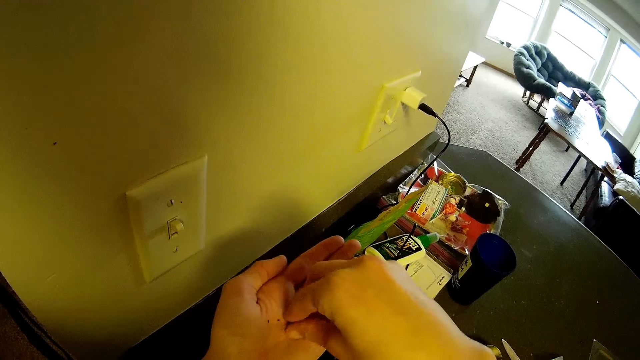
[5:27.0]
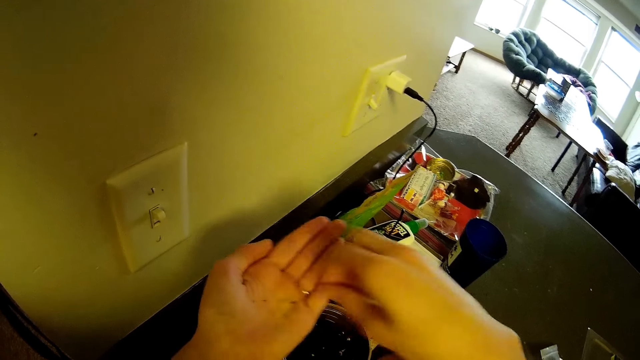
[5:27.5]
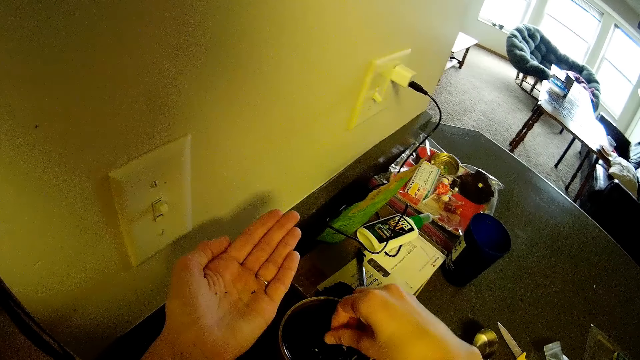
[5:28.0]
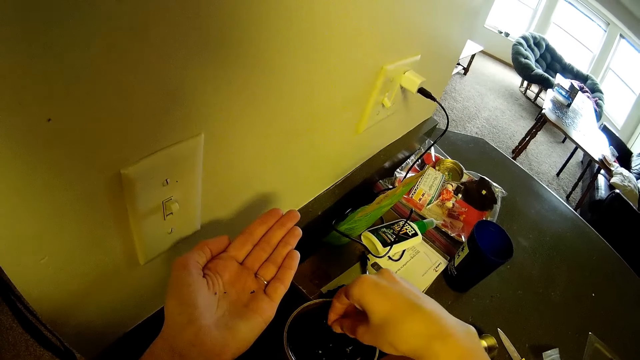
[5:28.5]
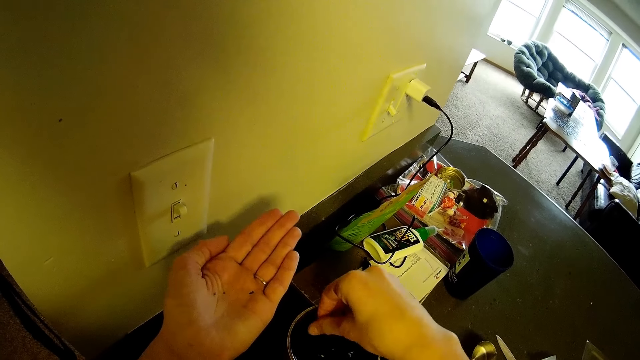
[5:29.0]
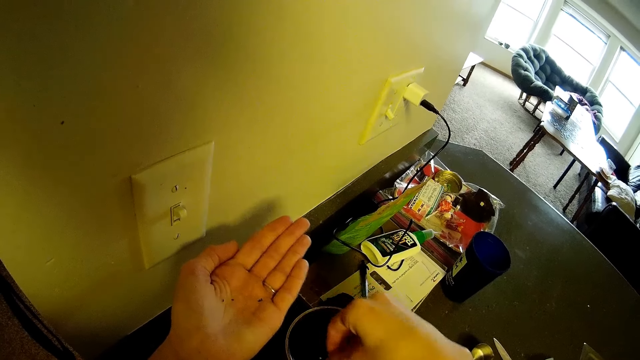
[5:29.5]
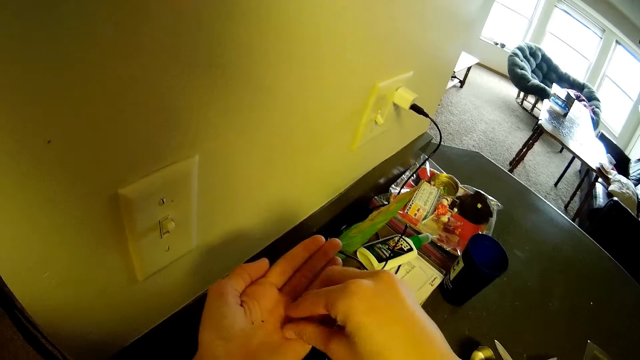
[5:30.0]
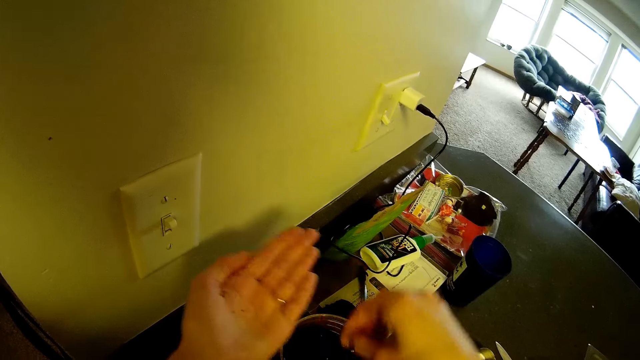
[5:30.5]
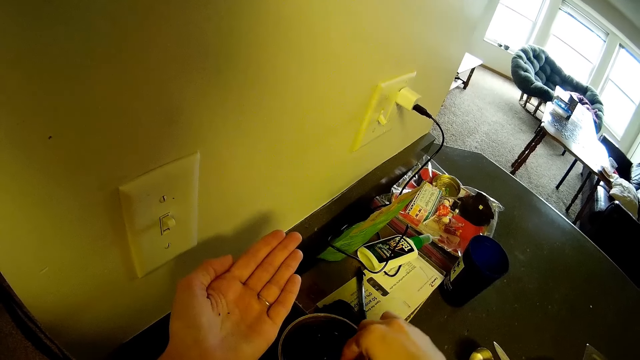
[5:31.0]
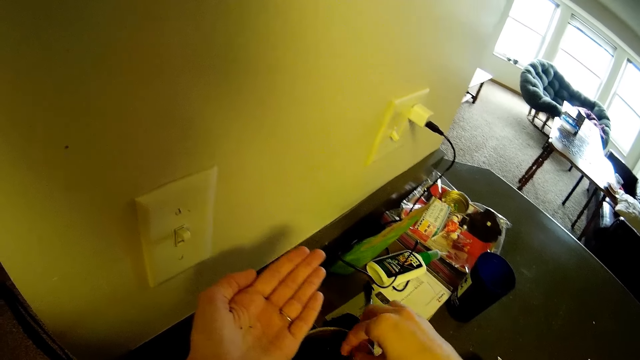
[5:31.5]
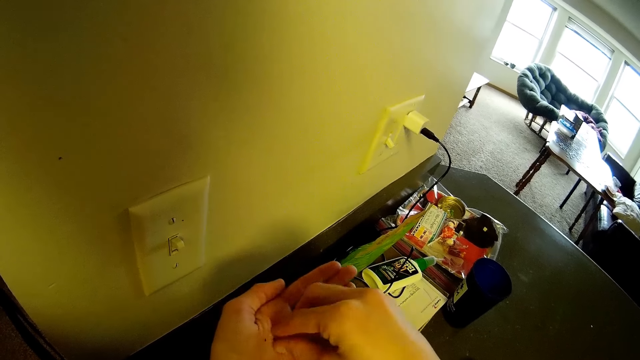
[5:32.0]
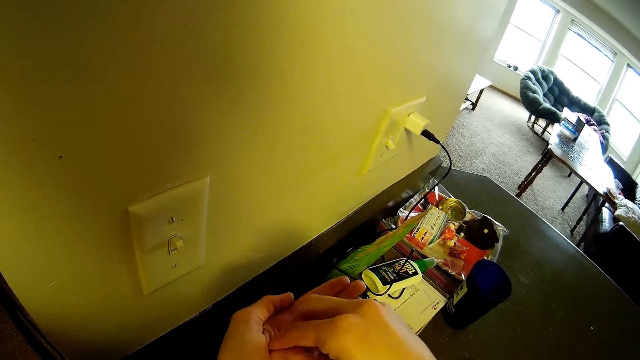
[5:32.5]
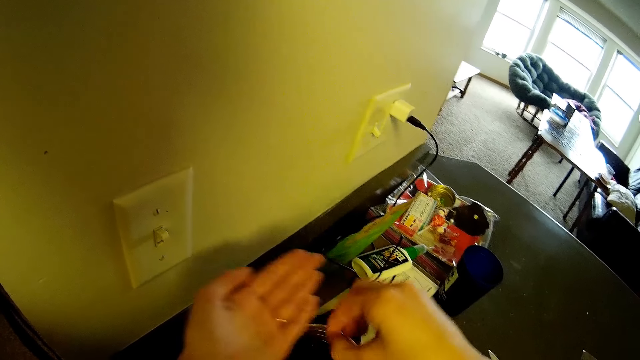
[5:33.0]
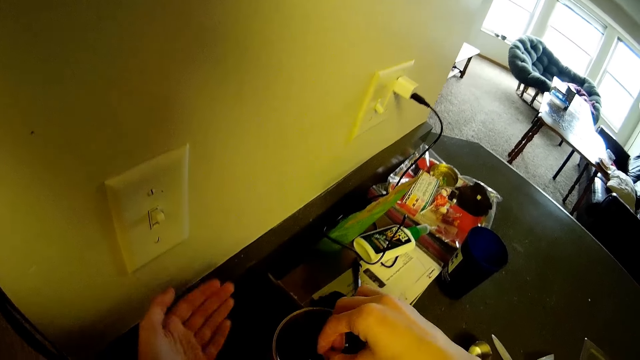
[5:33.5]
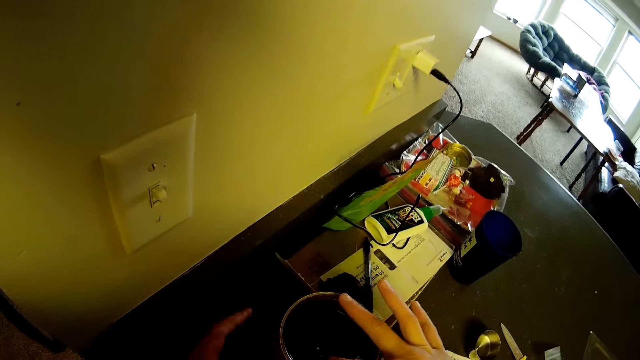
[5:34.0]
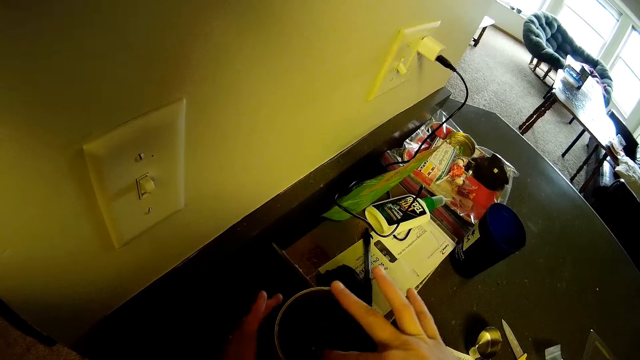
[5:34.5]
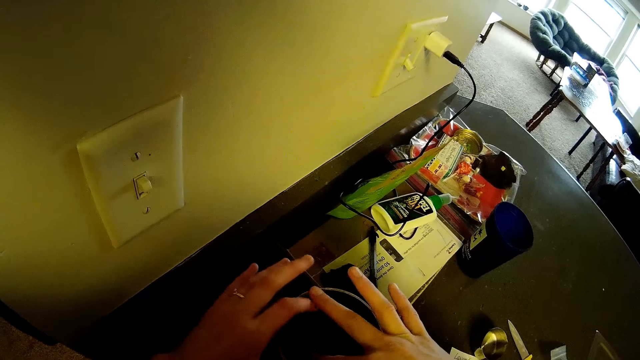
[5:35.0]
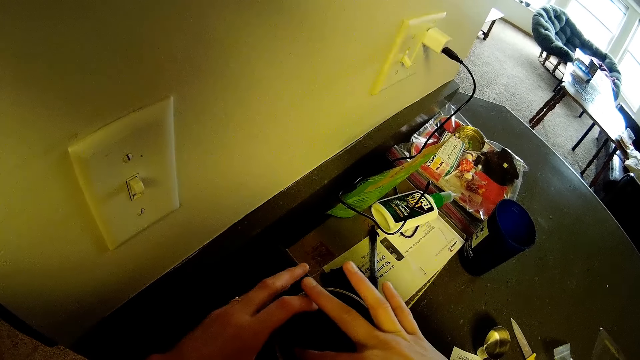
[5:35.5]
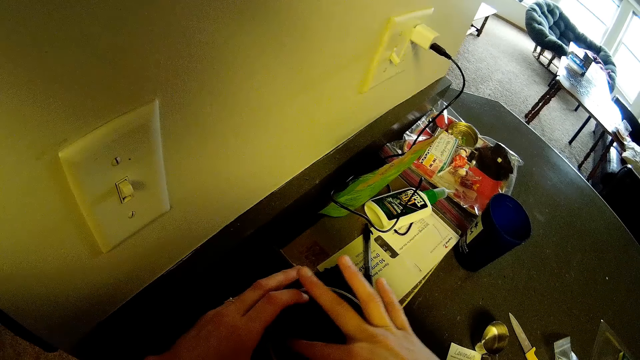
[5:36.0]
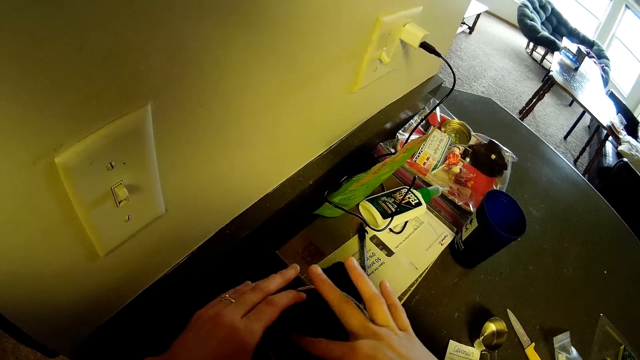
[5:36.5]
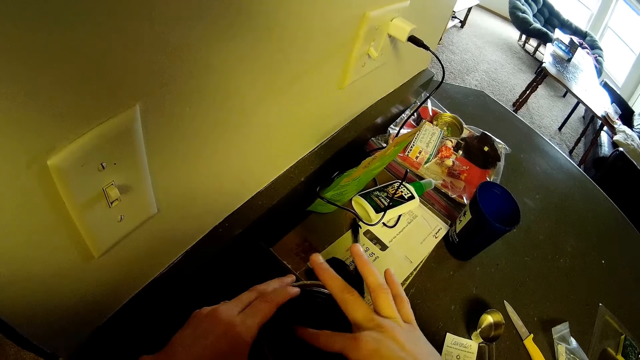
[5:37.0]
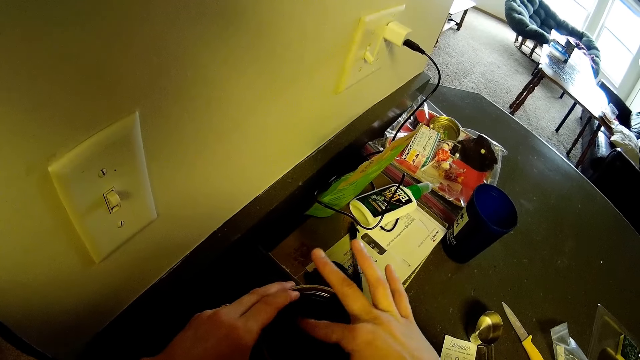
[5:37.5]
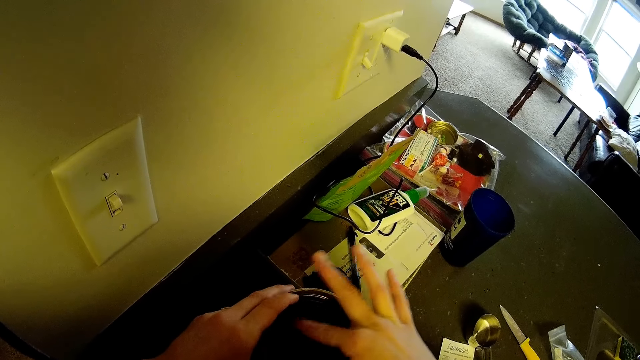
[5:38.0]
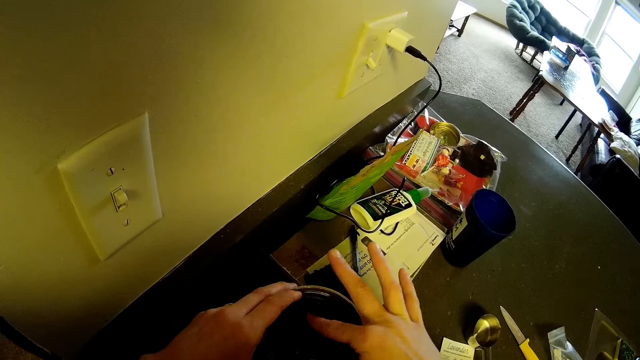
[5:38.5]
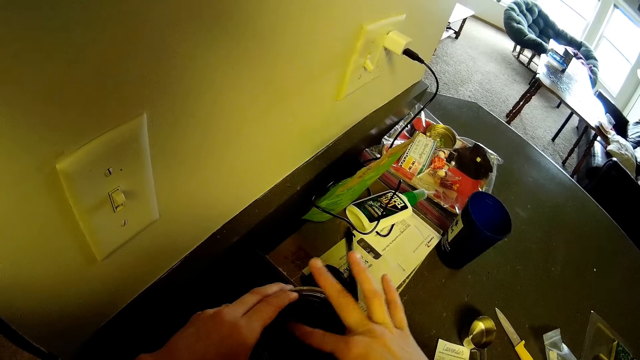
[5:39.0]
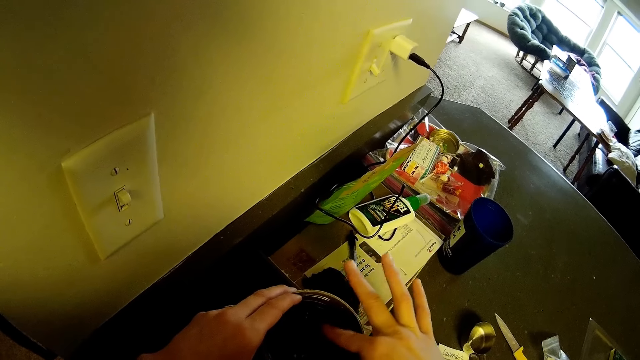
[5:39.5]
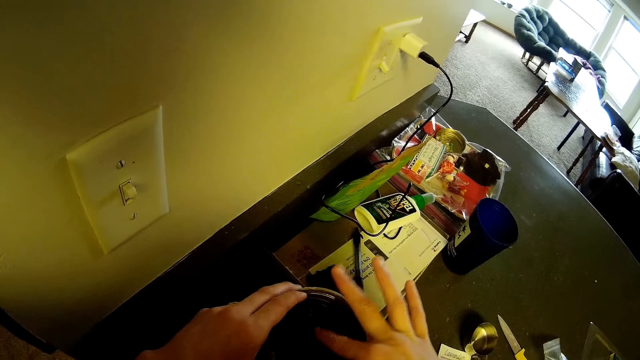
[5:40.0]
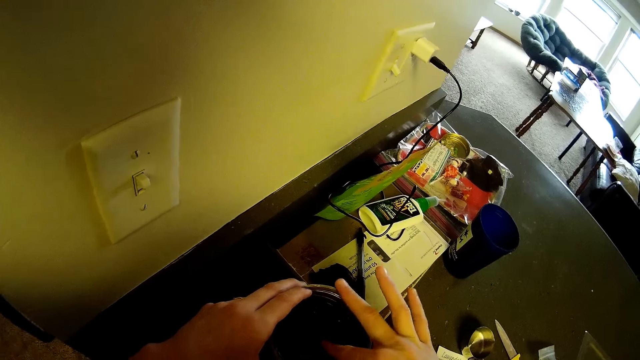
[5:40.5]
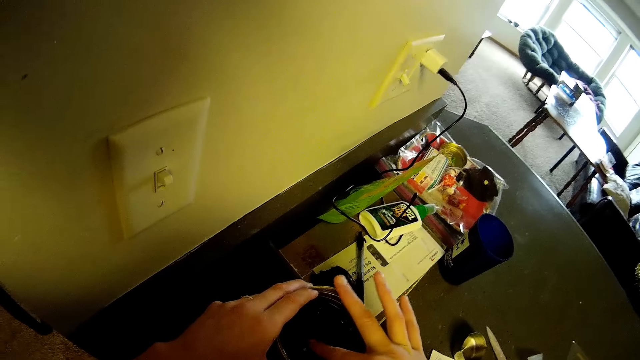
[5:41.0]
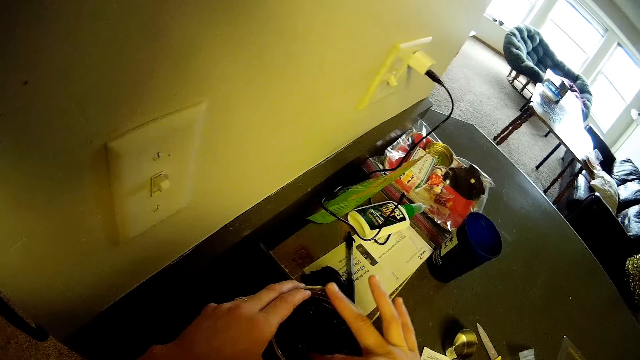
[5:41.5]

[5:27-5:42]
The camera wearer pinches something on the hand. They put something in the tin. They pinch something on the hand. They put something in the tin. They dip the finger in the container. They soften something with a finger in the tin.

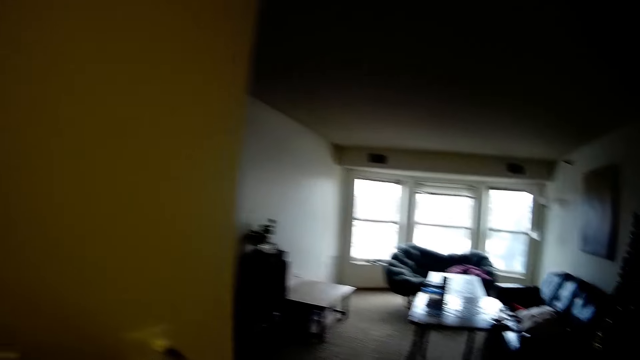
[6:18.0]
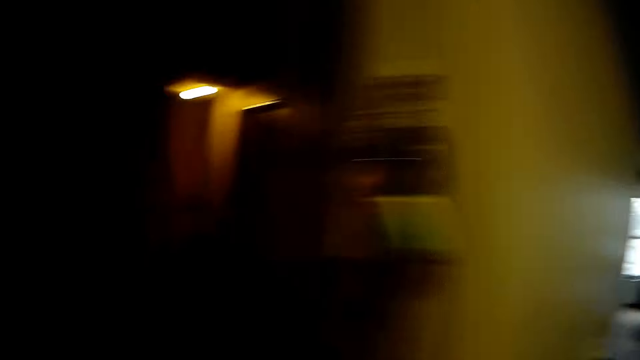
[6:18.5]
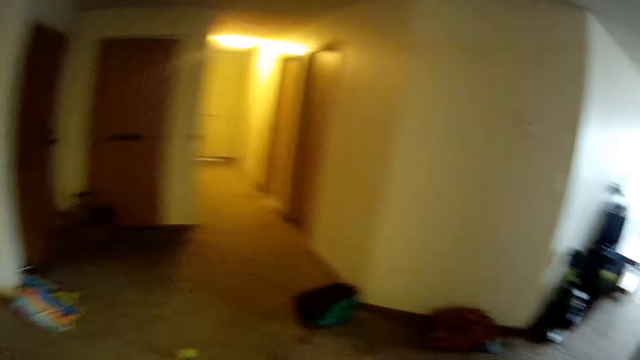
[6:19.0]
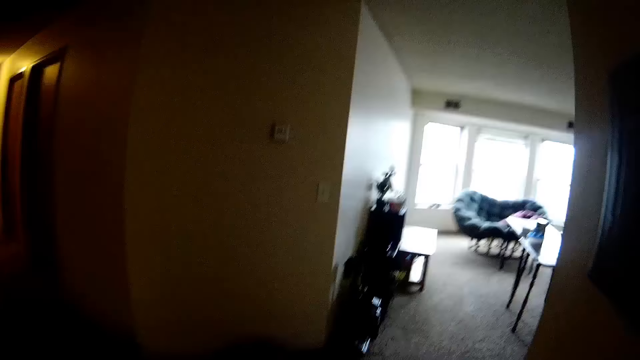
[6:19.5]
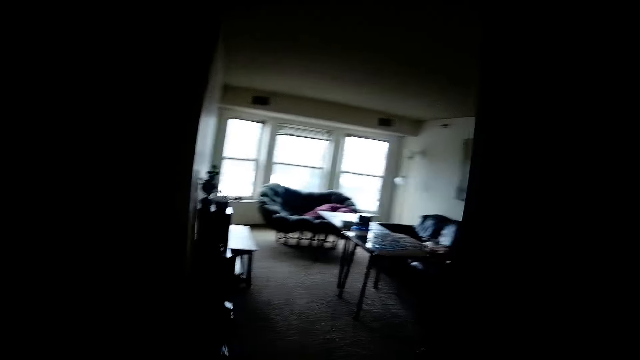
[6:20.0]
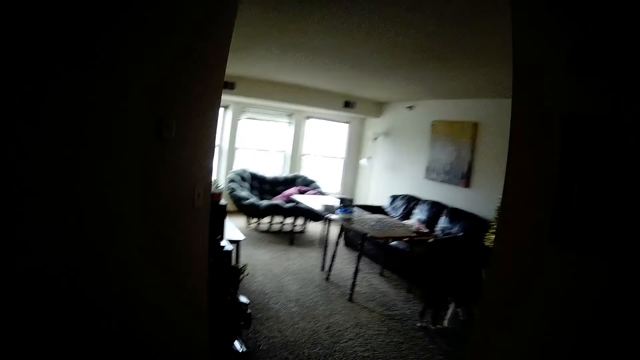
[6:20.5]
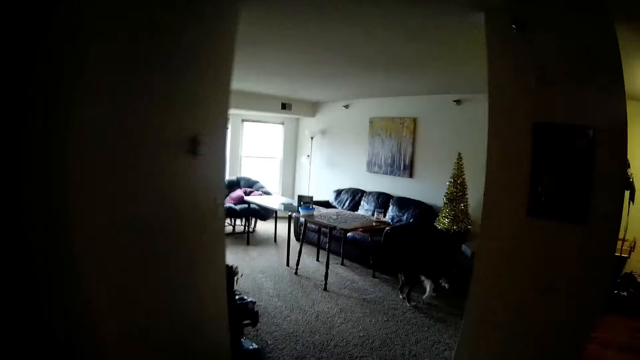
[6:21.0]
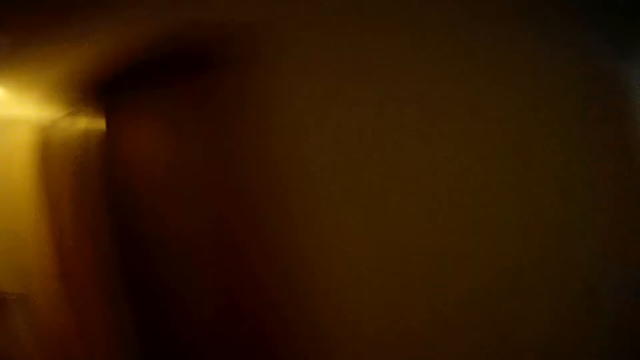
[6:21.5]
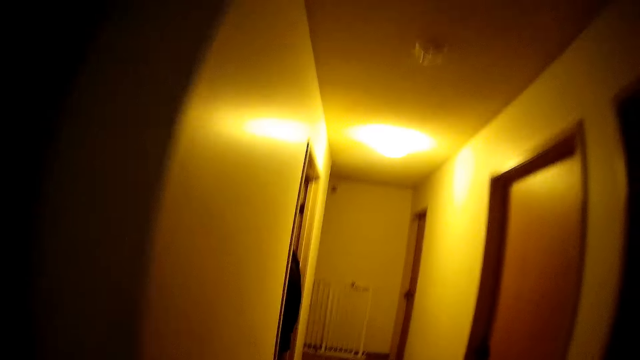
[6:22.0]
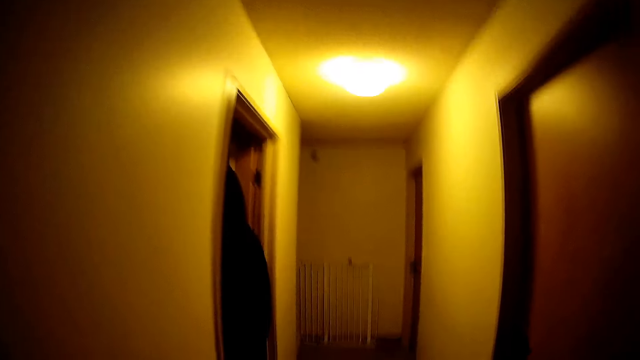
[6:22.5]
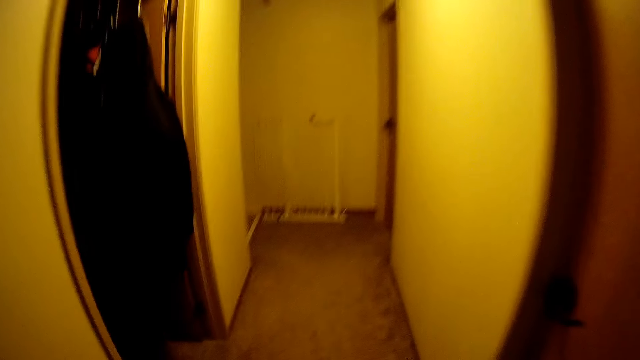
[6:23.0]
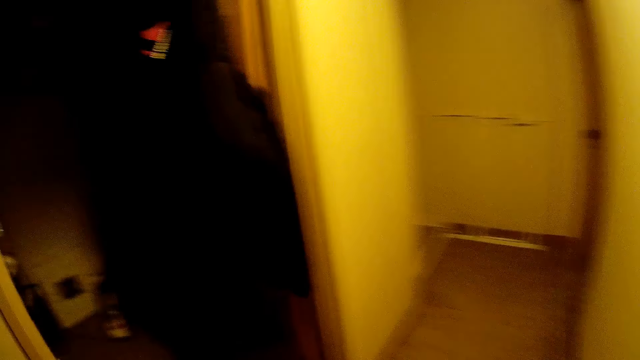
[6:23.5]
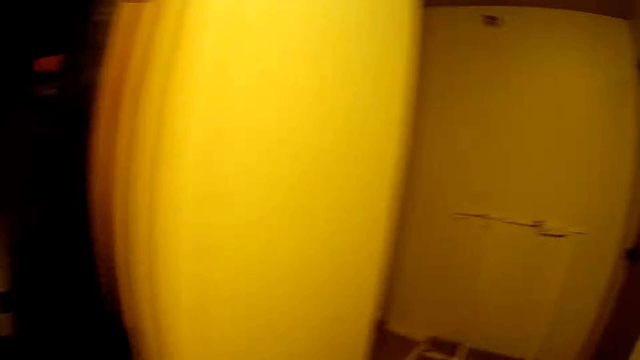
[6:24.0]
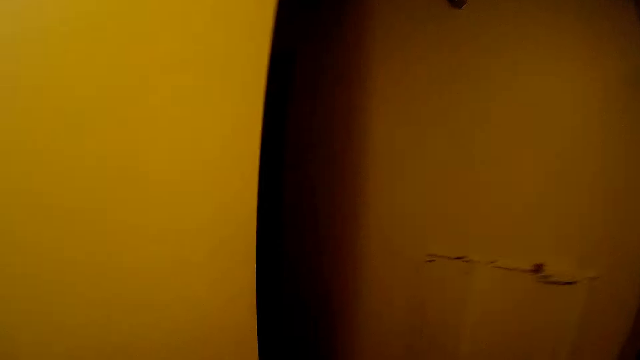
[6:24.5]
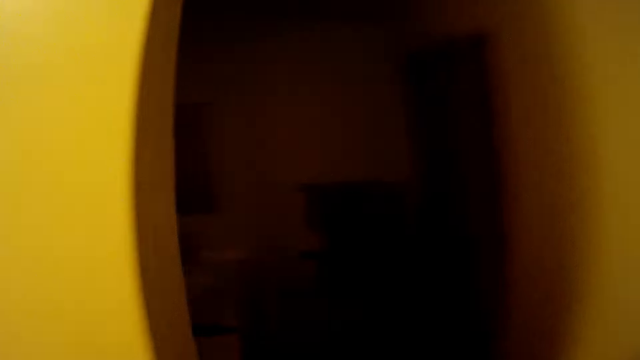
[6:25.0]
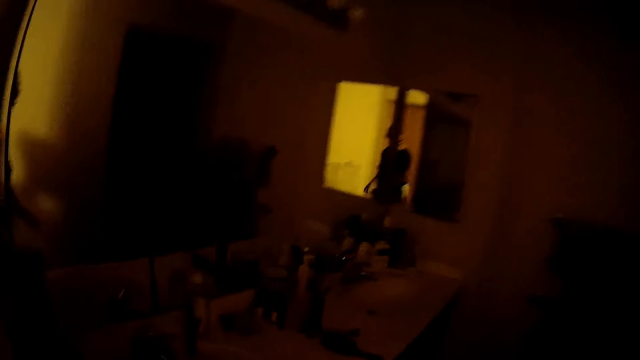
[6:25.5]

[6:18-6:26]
The camera wearer walks around in the room.
